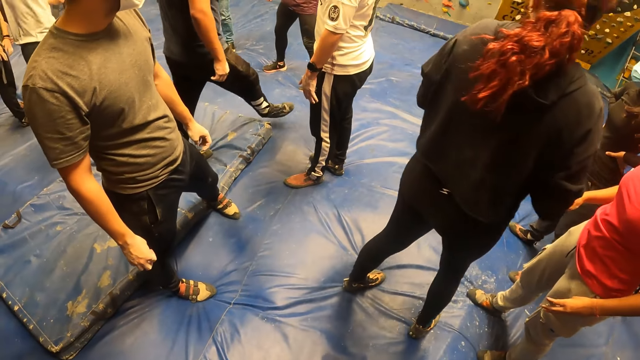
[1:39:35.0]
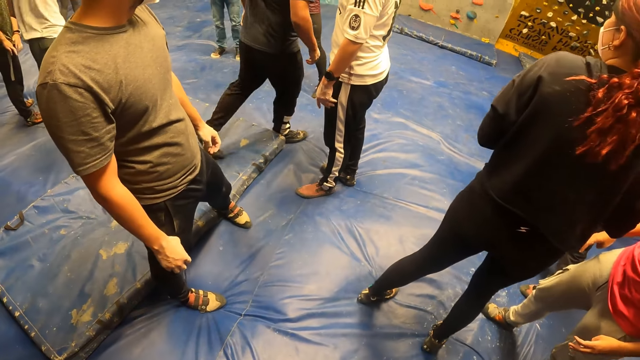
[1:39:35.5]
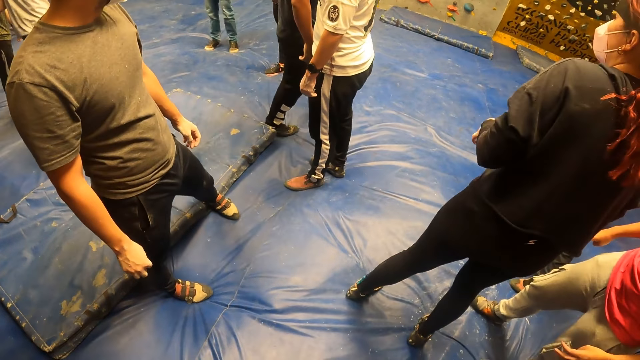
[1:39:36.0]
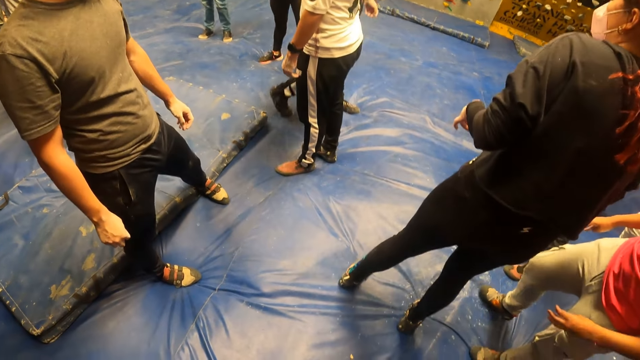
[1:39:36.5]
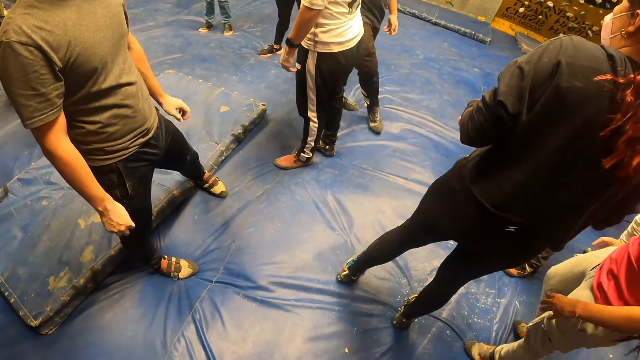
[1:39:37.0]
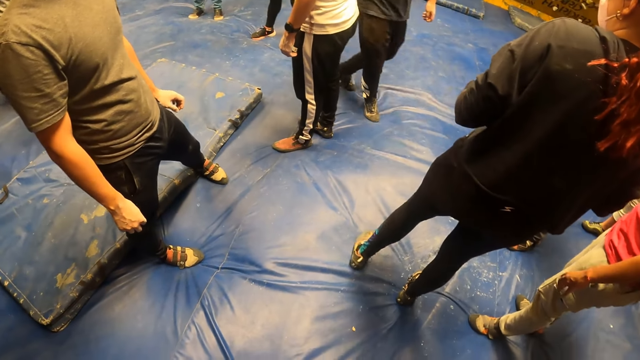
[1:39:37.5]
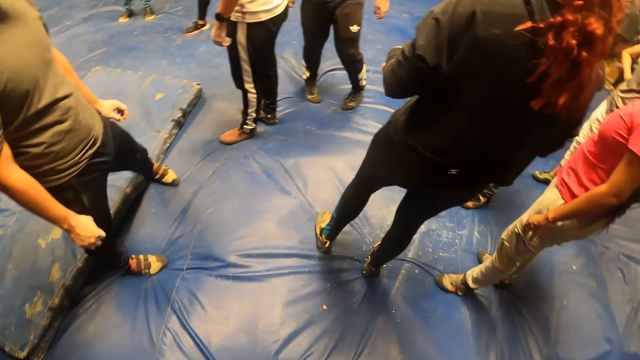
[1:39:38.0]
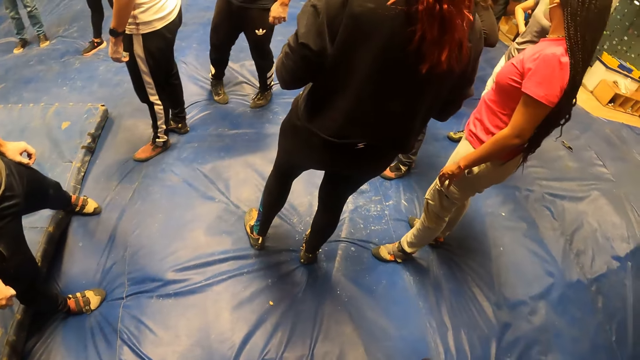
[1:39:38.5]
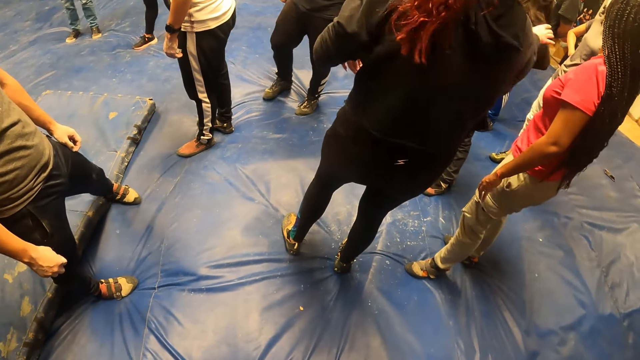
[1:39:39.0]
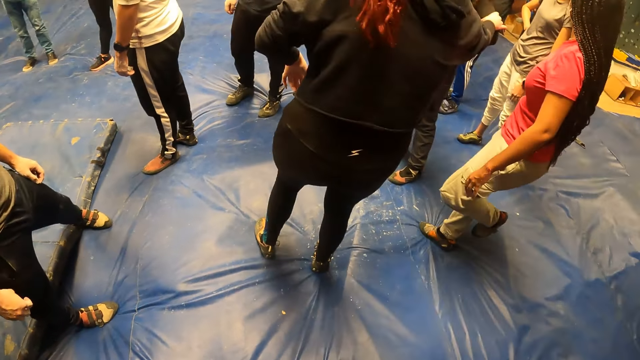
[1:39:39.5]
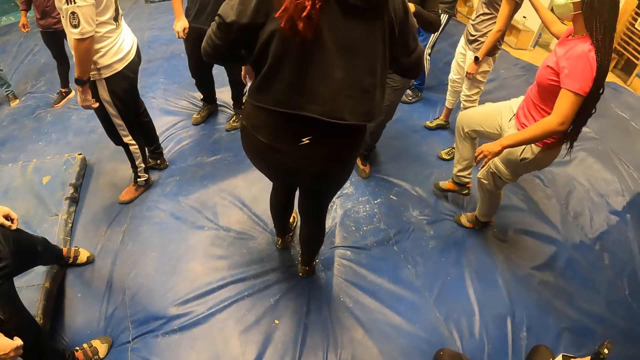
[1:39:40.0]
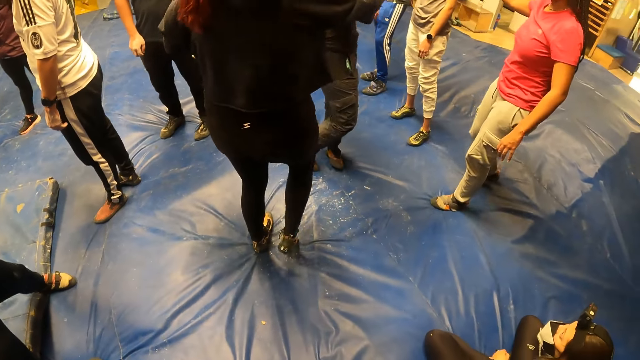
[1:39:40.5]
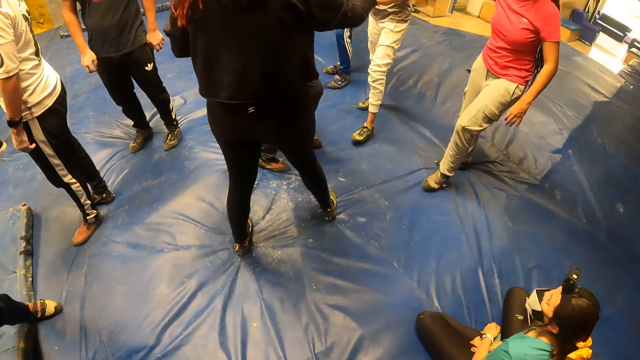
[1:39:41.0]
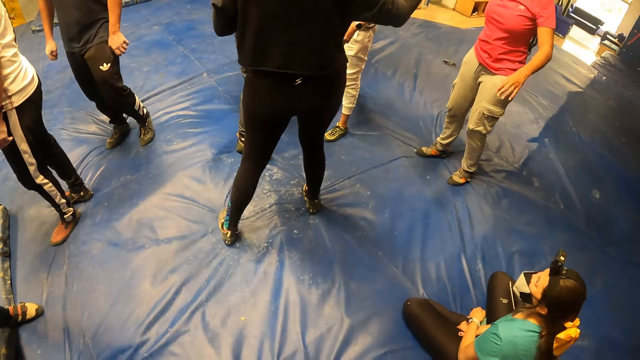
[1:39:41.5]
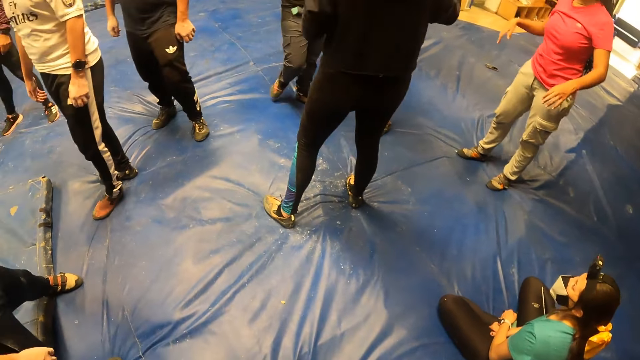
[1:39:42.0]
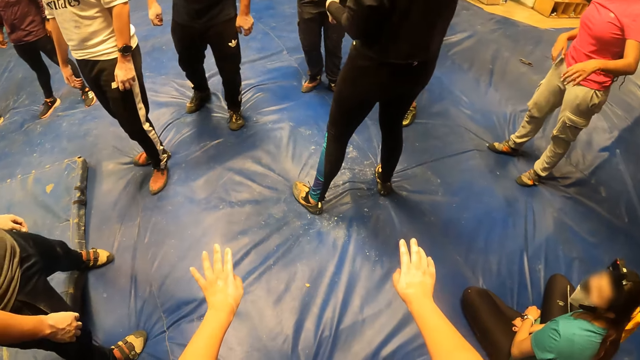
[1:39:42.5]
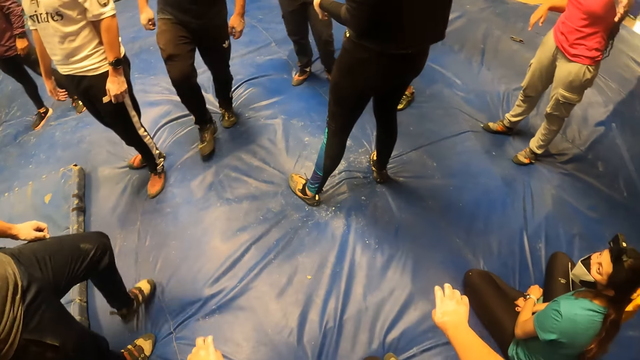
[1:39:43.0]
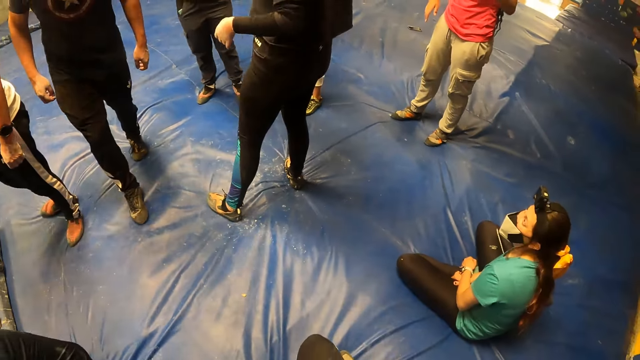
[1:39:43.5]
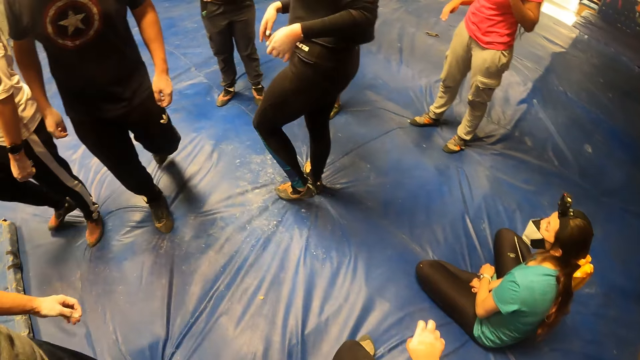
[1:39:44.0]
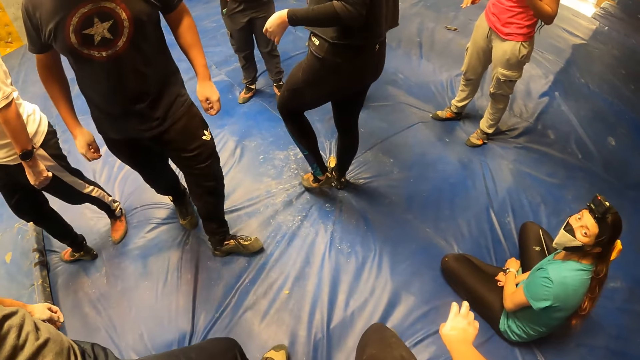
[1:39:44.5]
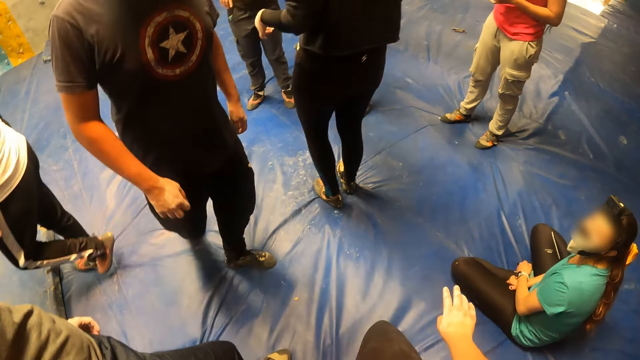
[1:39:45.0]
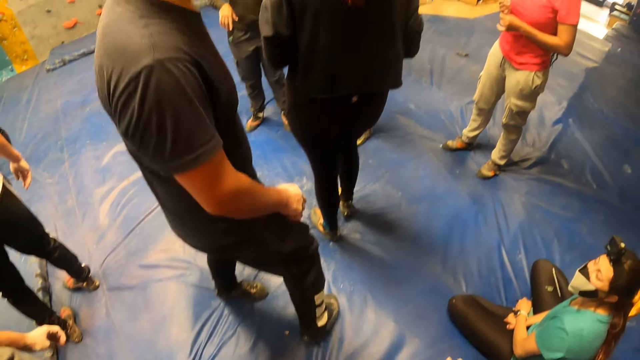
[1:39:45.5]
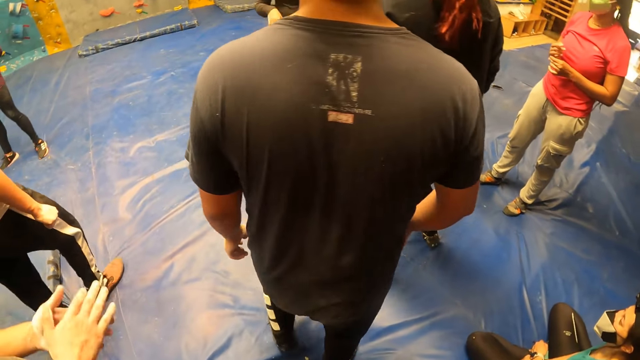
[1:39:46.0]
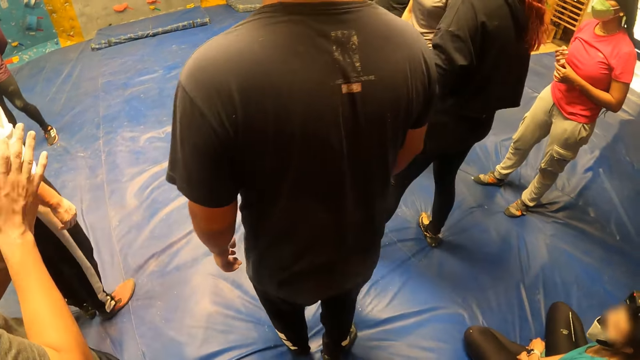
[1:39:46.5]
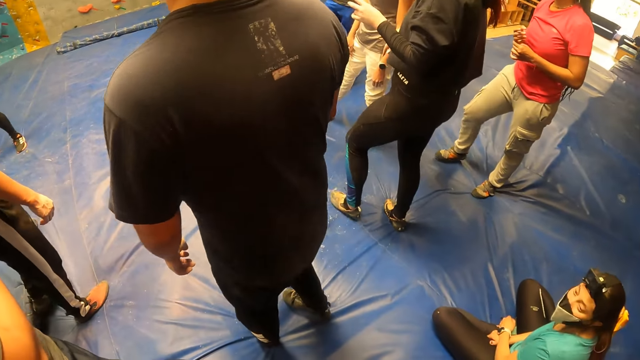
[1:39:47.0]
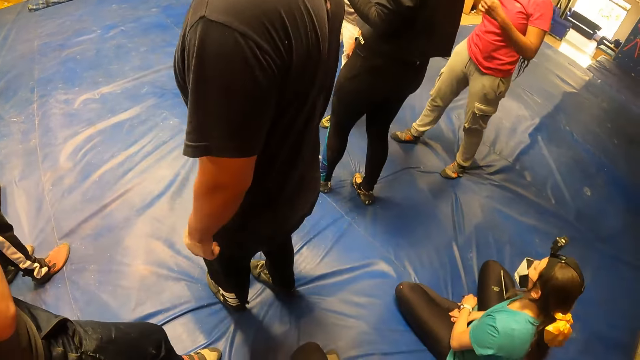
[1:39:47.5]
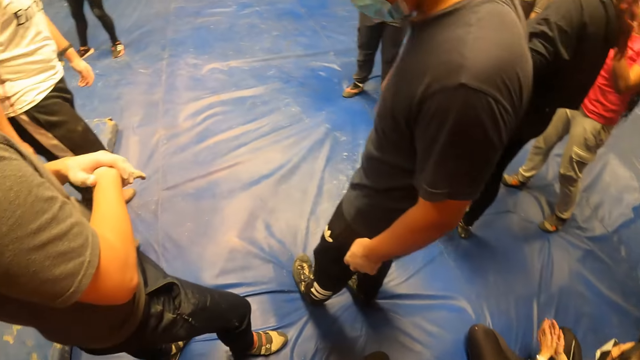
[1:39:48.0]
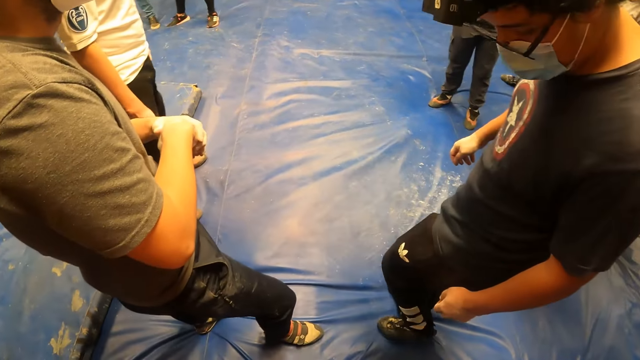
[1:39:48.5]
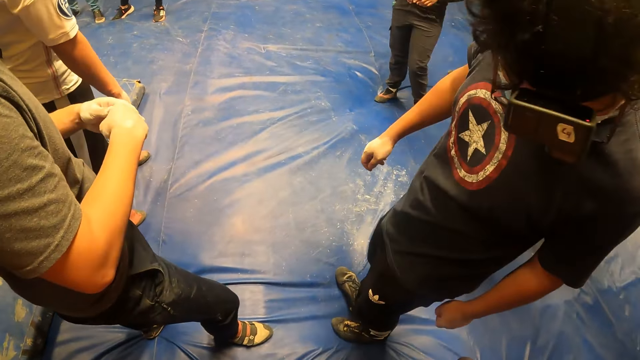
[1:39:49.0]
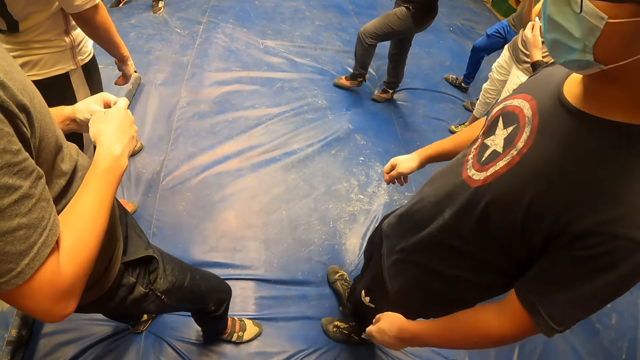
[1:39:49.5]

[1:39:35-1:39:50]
The camera wearer lifts his hands. He looks around the room.

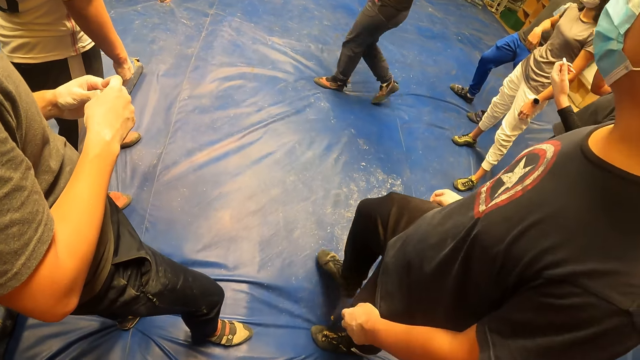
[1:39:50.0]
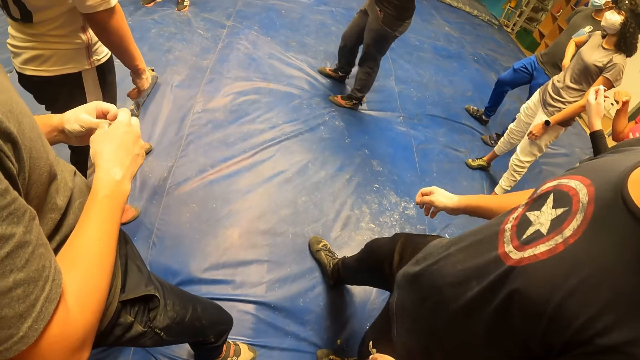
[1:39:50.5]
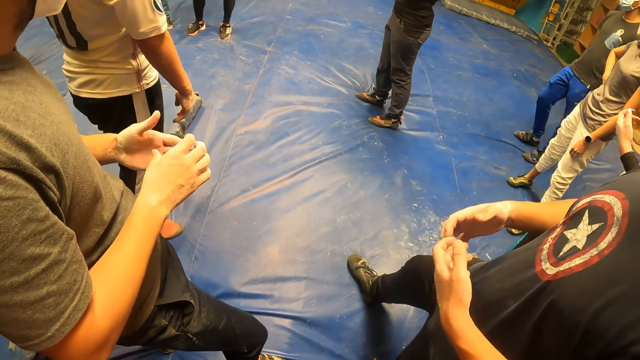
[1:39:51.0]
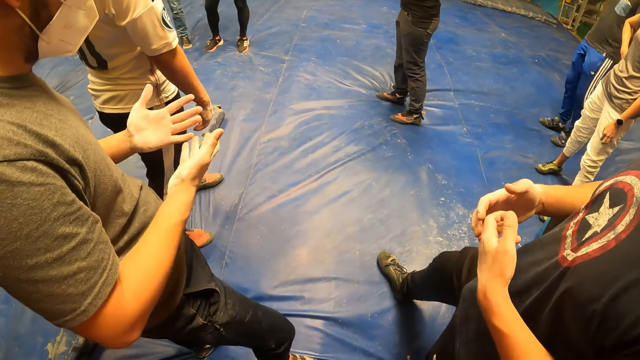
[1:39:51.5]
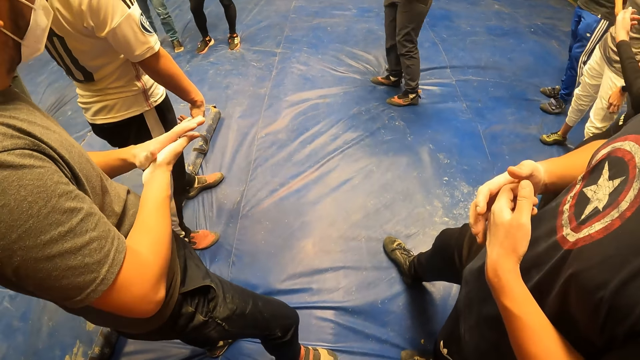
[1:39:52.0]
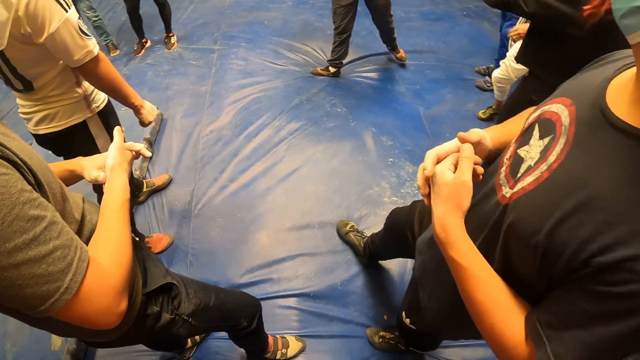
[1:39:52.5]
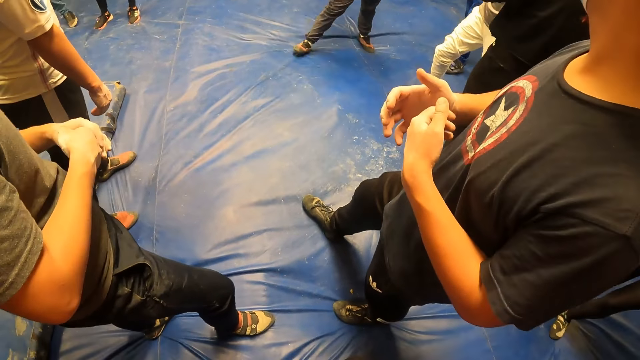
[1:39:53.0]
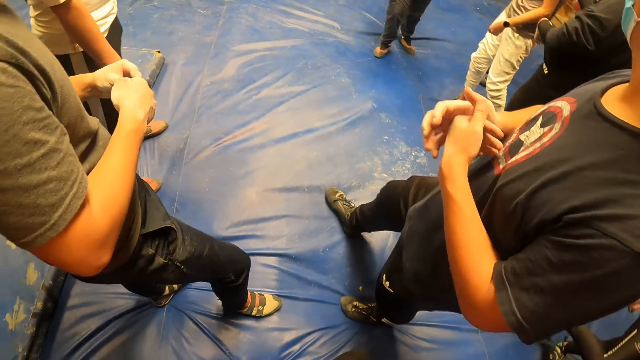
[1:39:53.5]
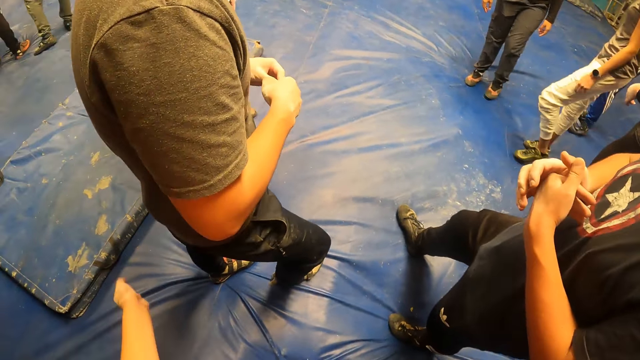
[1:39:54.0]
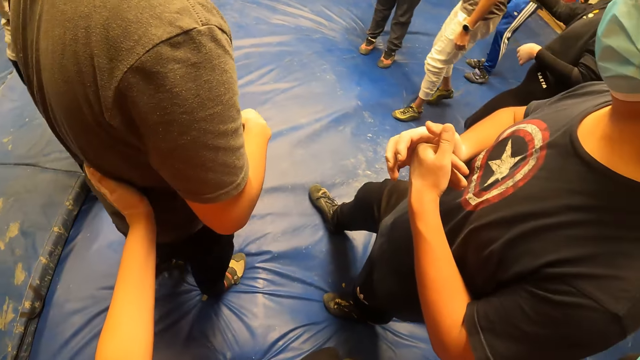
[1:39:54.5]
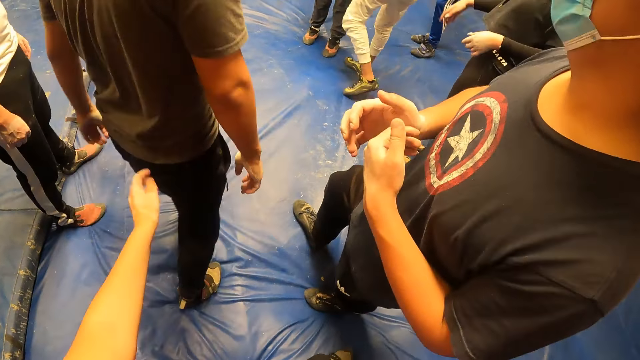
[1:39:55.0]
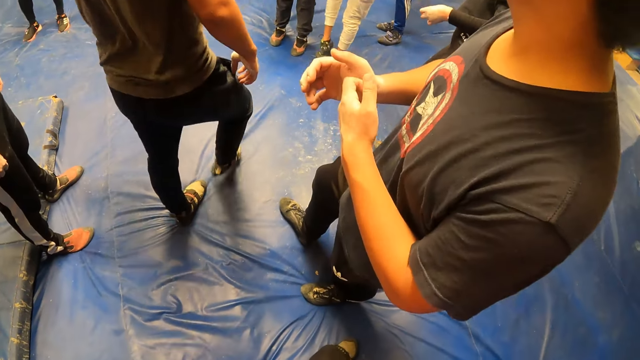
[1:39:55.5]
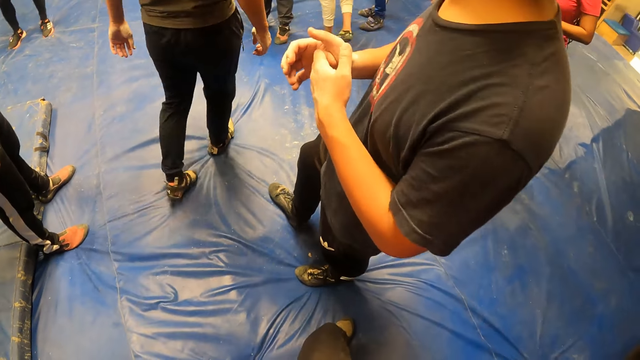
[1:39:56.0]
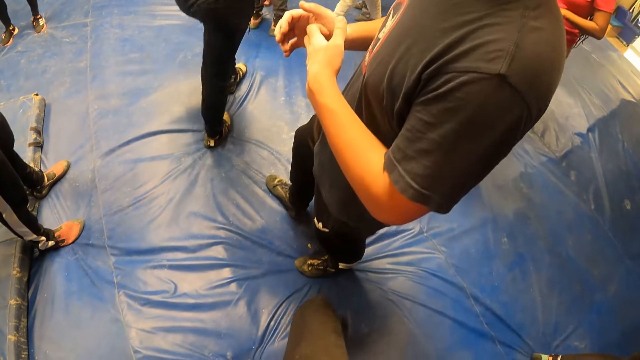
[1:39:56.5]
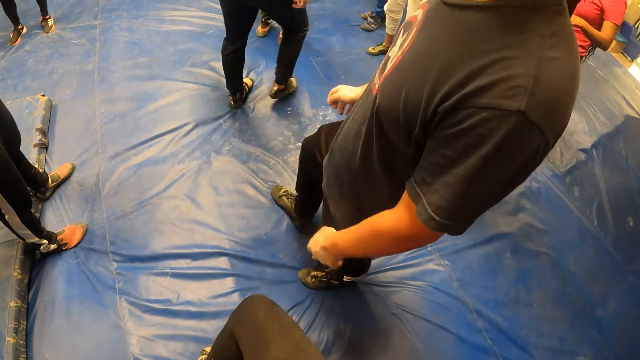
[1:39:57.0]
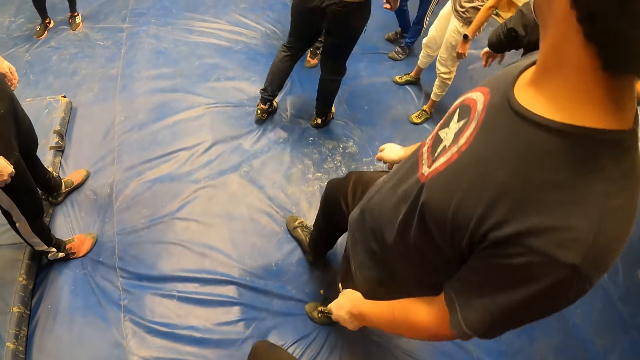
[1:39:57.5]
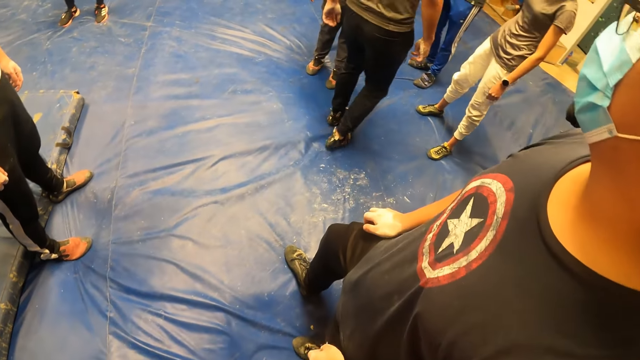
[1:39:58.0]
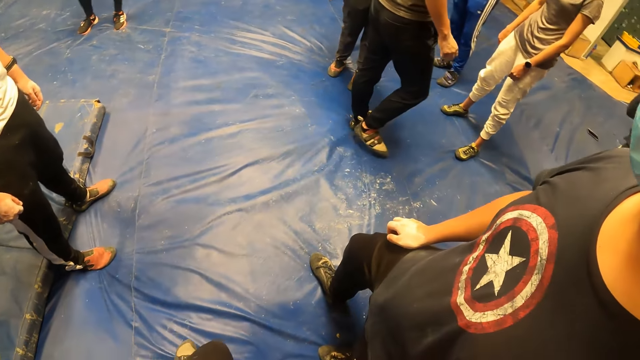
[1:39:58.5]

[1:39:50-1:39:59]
The camera wearer touches the man with his left hand. He holds the man. He looks around the room.
